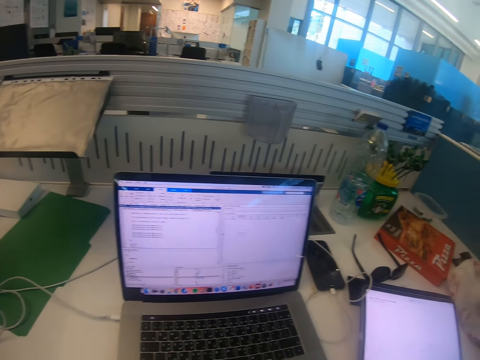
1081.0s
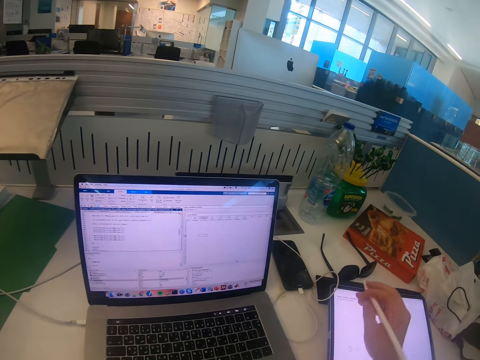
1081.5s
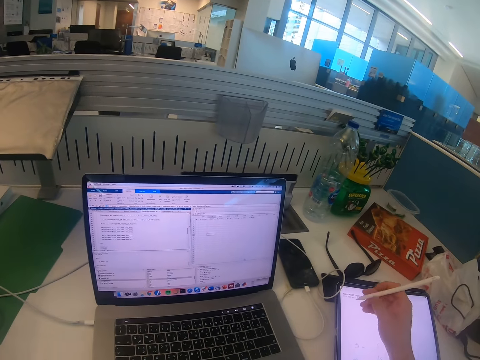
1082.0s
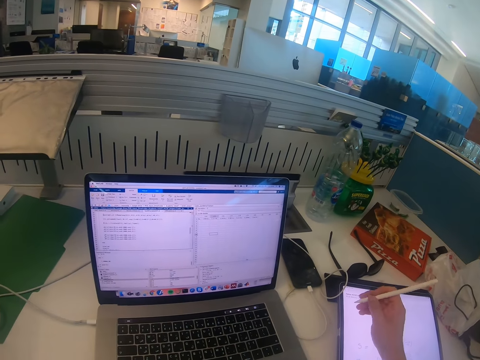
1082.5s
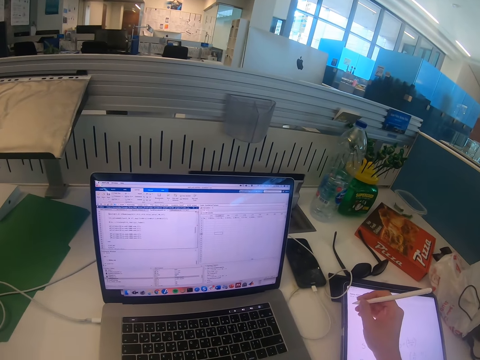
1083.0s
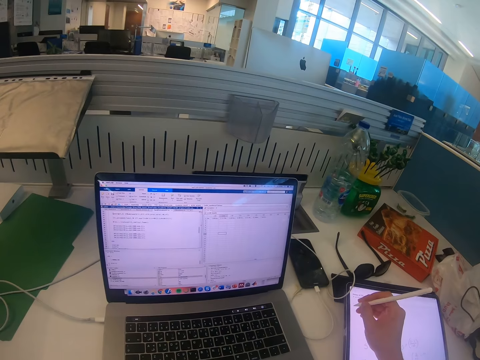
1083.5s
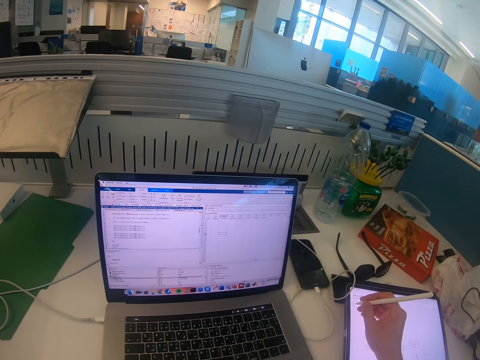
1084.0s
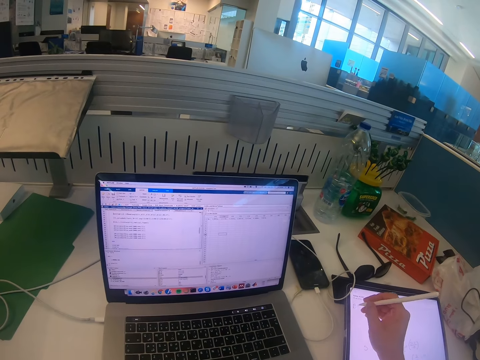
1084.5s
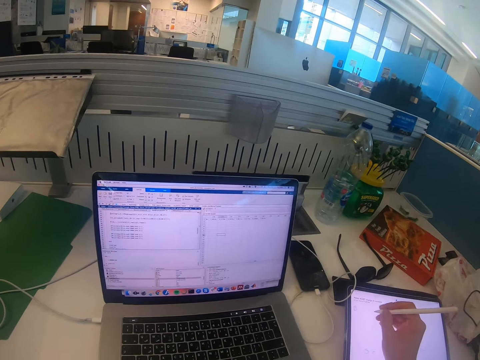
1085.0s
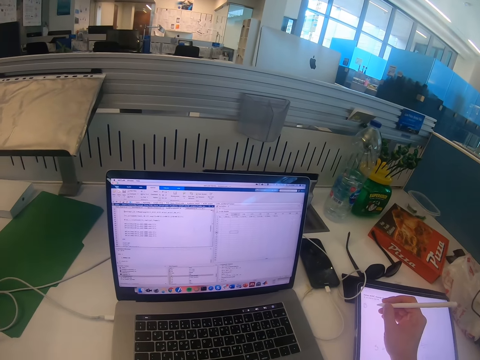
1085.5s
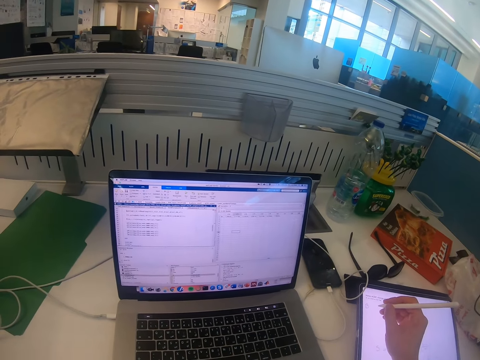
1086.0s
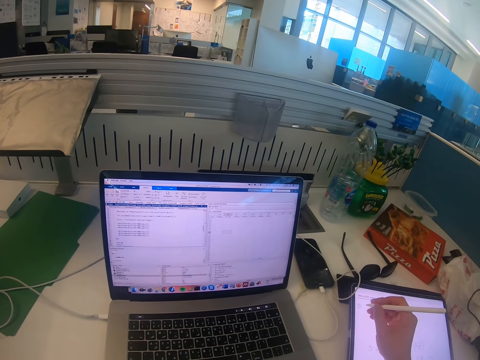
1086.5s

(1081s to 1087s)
The camera wearer writes on the iPad.

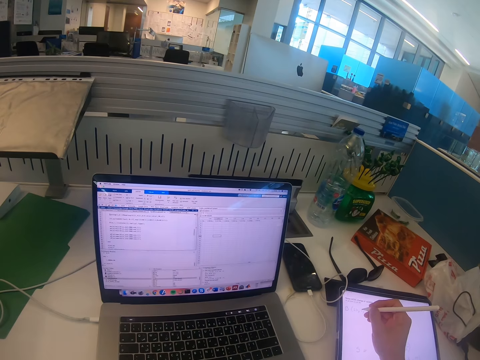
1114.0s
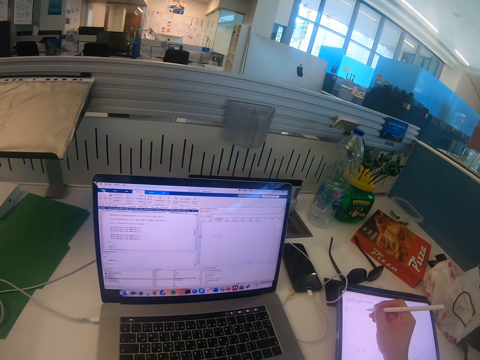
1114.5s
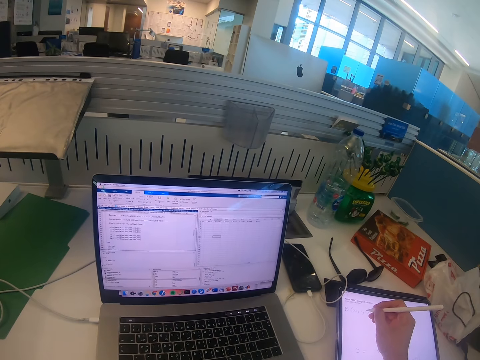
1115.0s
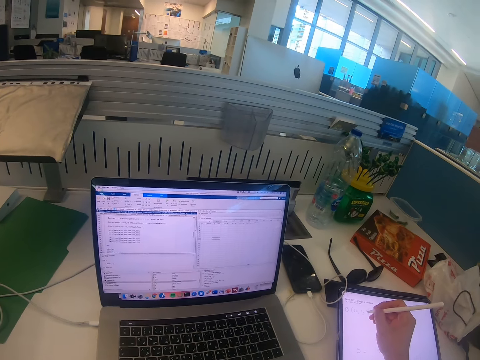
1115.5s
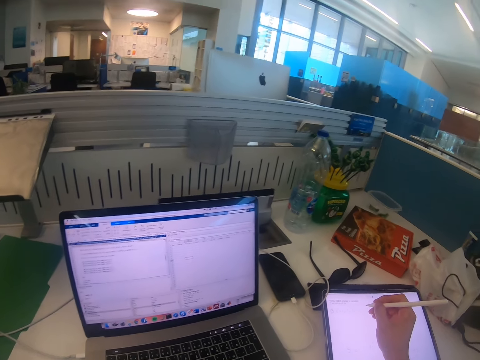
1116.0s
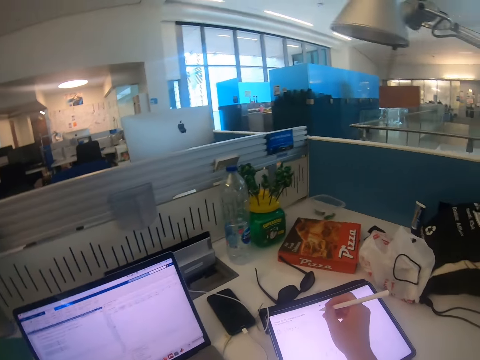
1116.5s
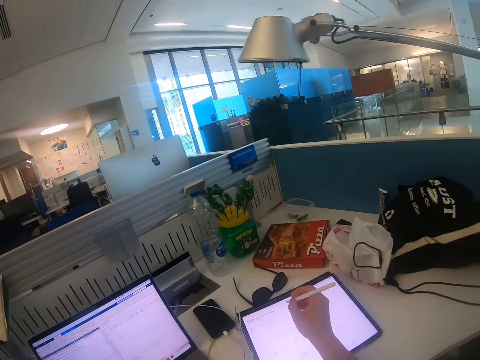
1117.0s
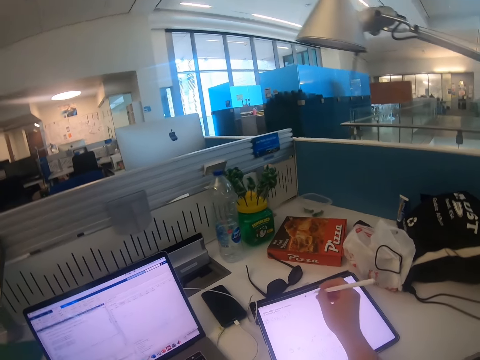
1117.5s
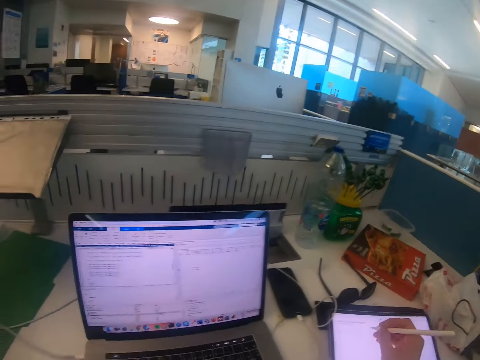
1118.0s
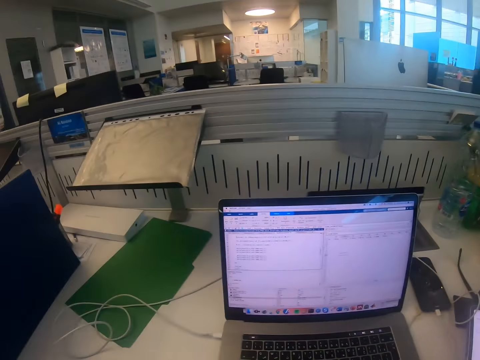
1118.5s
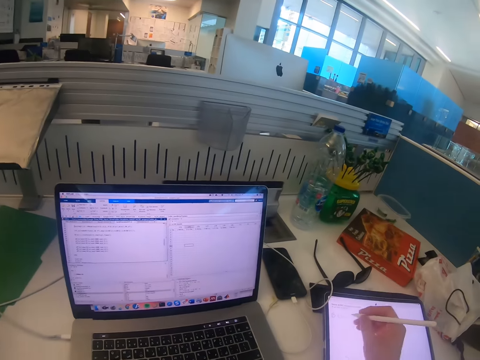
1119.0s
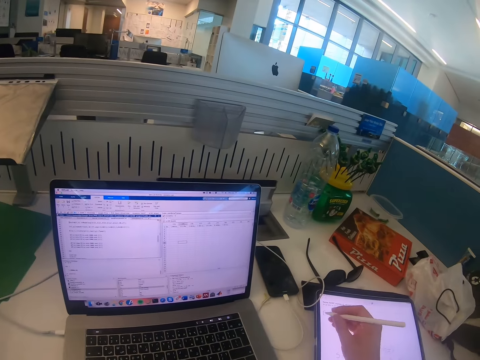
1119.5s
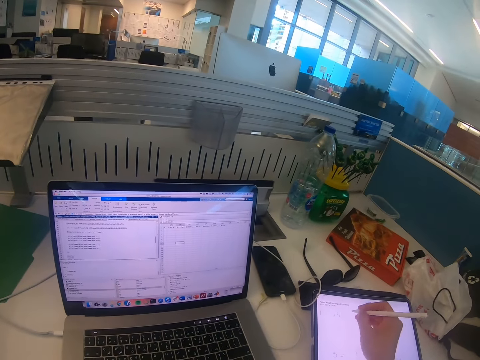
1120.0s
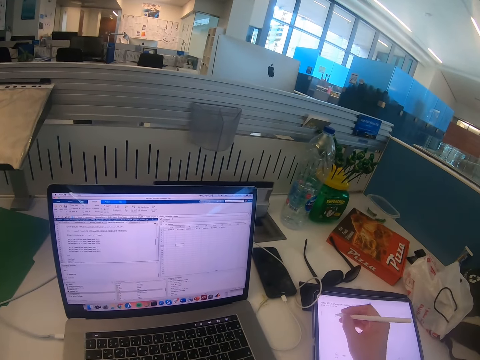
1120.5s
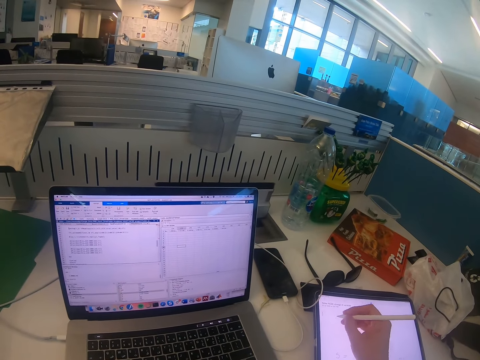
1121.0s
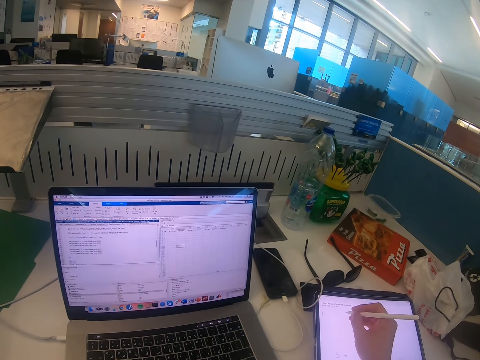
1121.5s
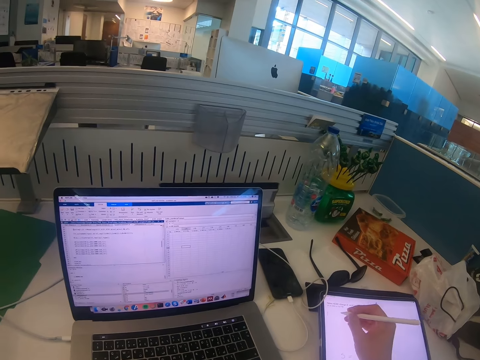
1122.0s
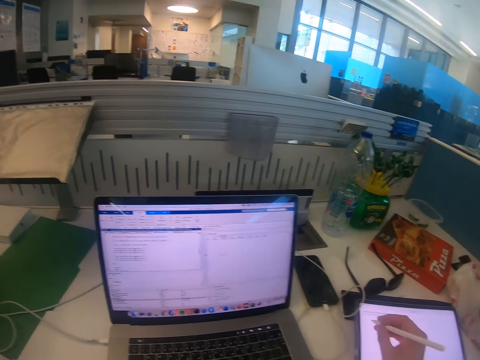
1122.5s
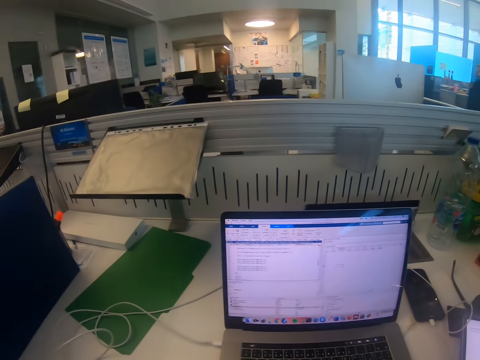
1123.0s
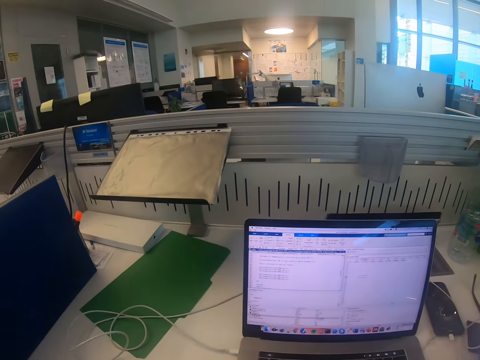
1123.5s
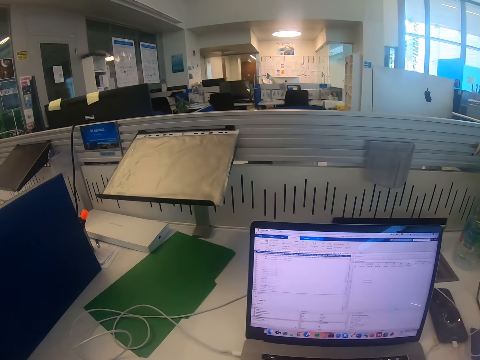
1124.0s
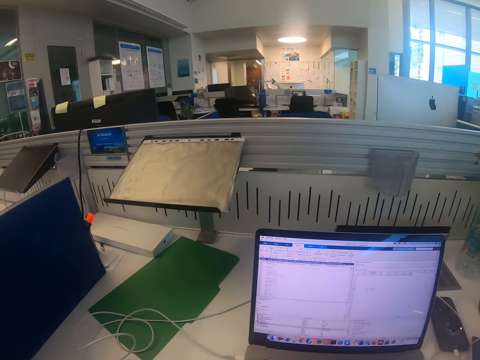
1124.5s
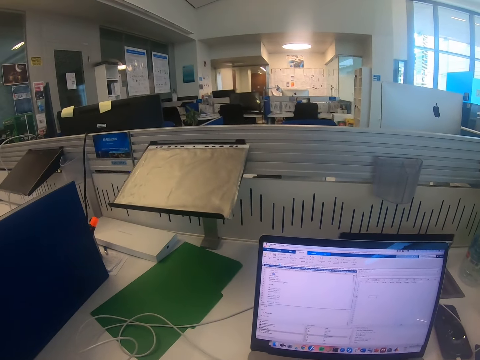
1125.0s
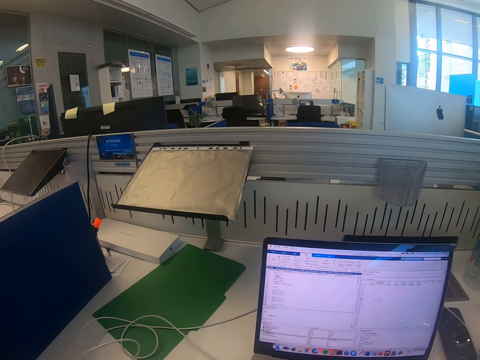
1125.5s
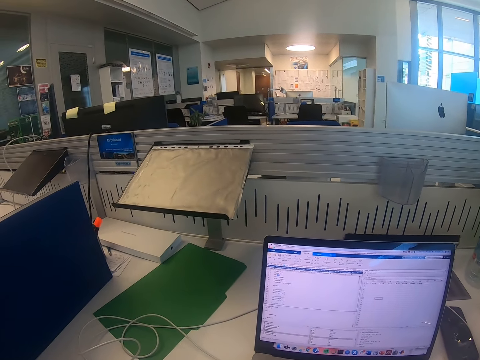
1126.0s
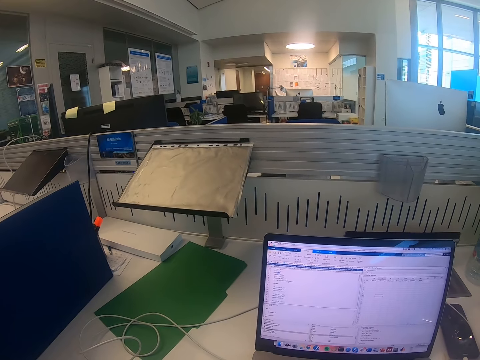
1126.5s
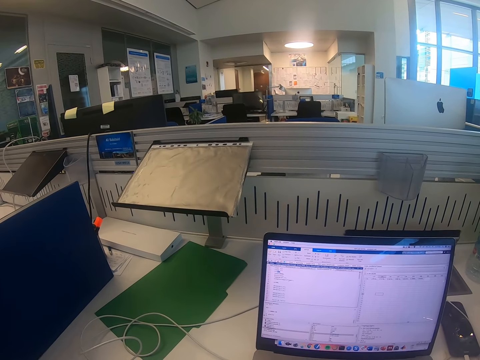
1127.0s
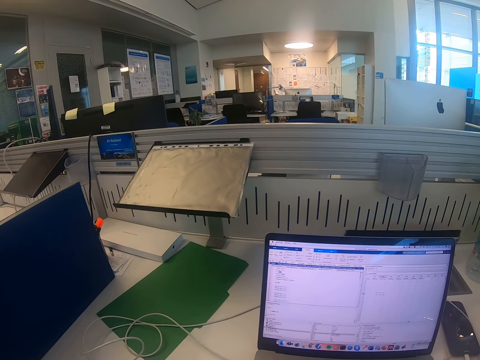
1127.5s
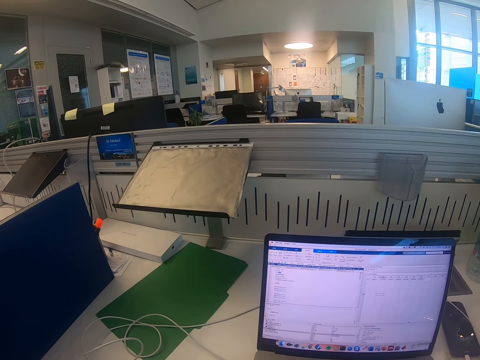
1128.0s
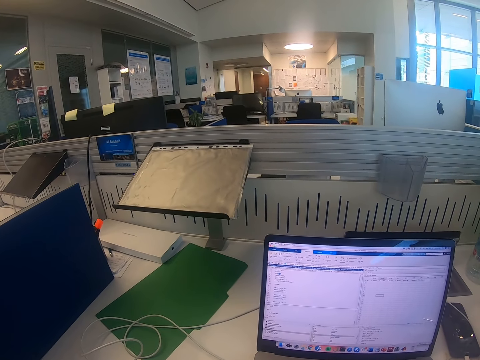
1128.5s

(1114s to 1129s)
The camera wearer turns his head. He looks at the laptop, writes on the iPad and operates the laptop. He scrolls the laptop screen.

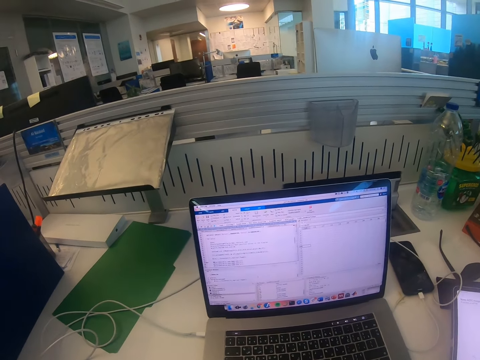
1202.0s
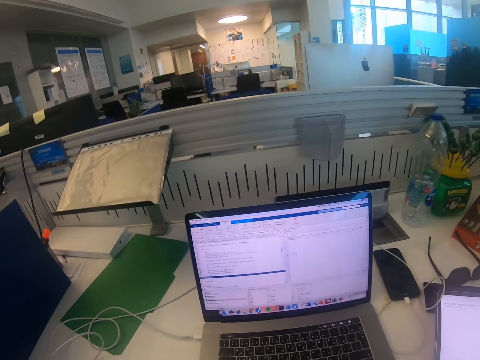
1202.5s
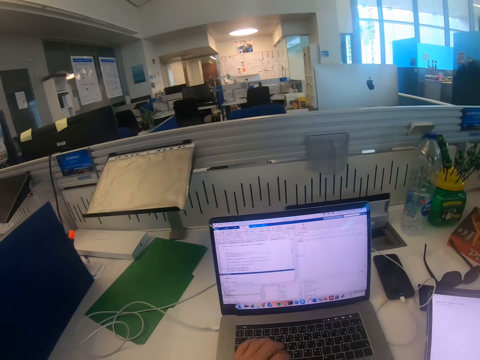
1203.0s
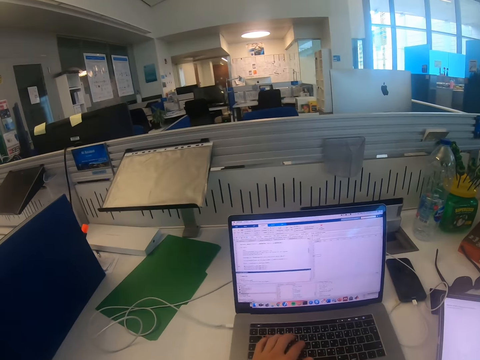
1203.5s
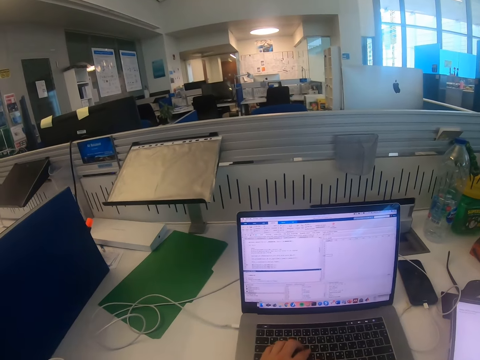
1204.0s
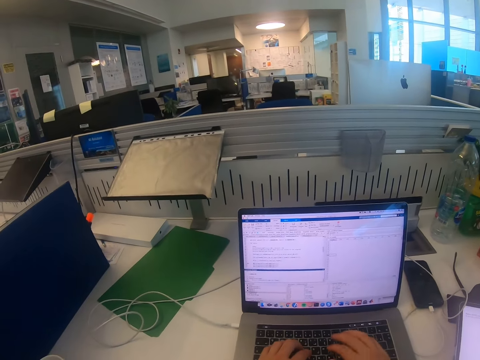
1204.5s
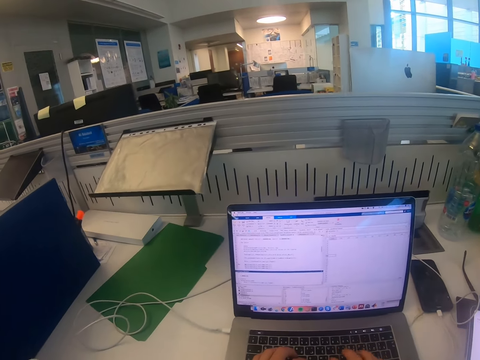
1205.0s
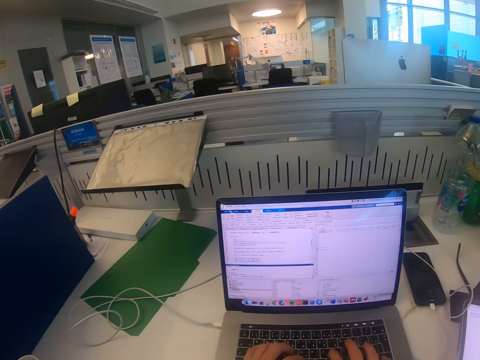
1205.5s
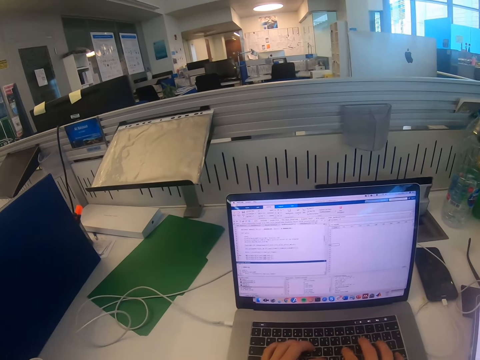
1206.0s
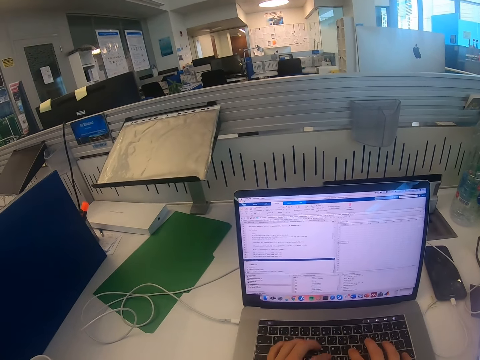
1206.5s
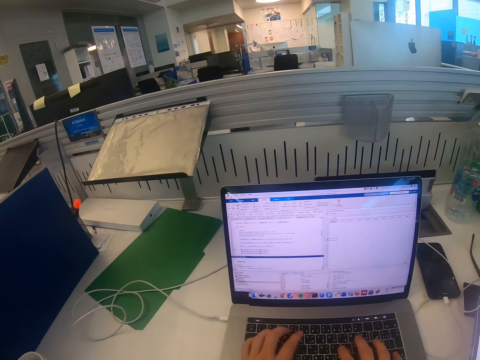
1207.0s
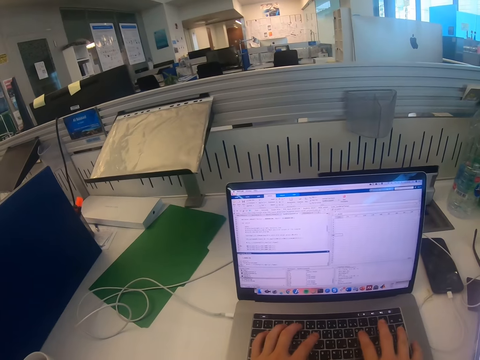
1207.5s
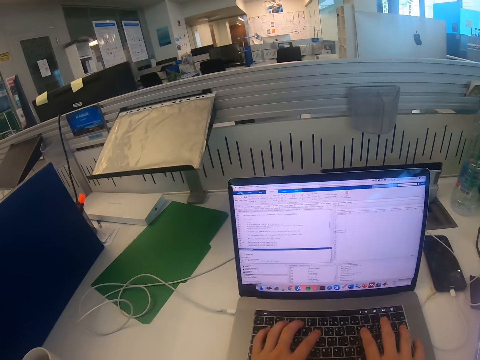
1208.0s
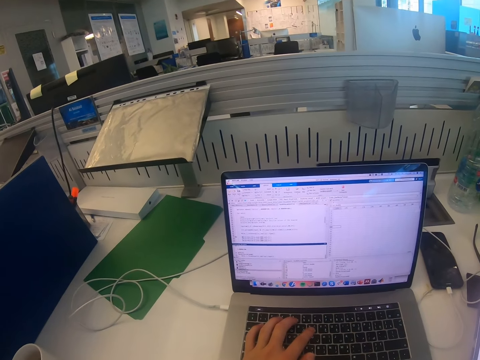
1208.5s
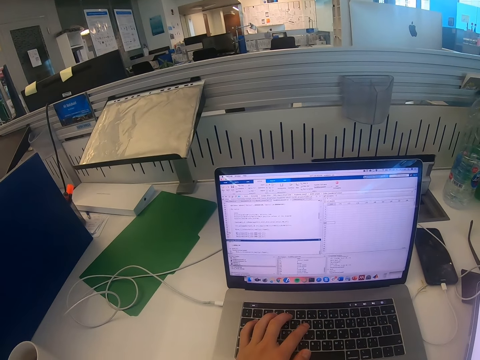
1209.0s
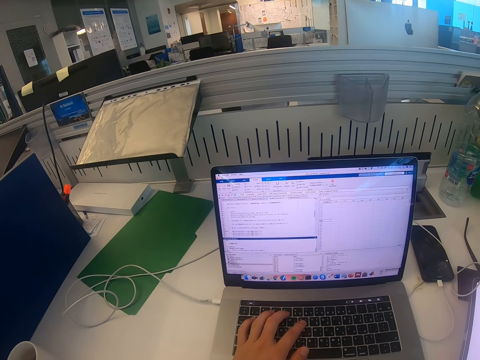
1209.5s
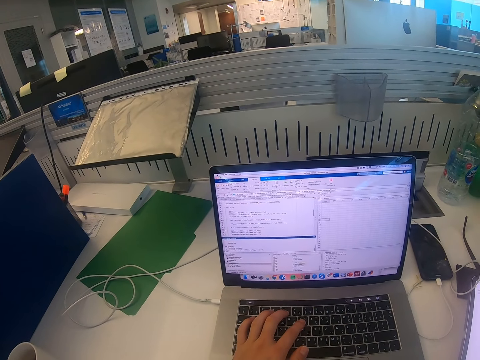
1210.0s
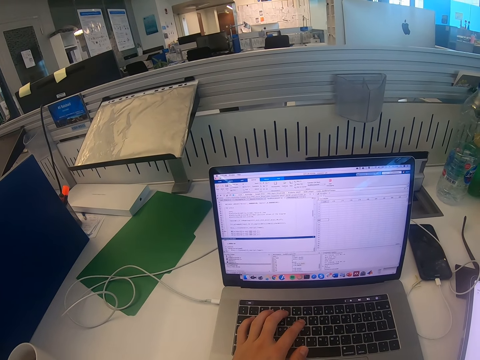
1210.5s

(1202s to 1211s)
The camera wearer types on the laptop. They look at the laptop.
